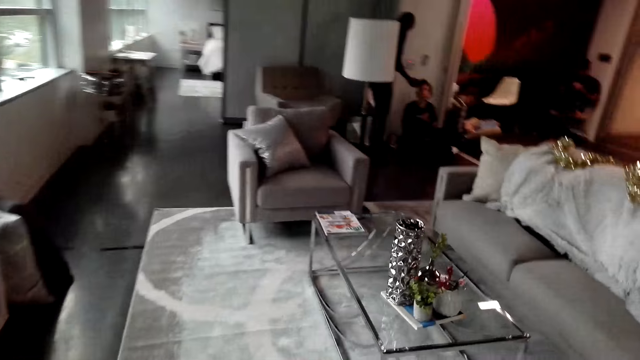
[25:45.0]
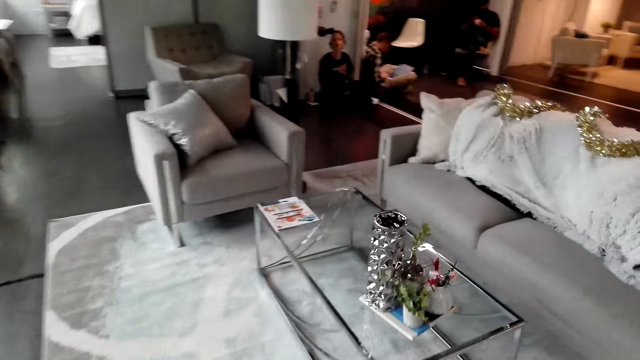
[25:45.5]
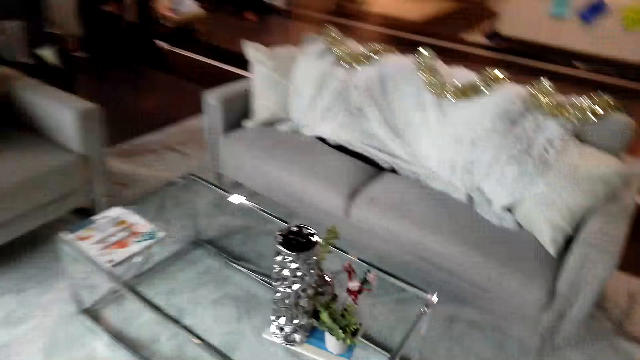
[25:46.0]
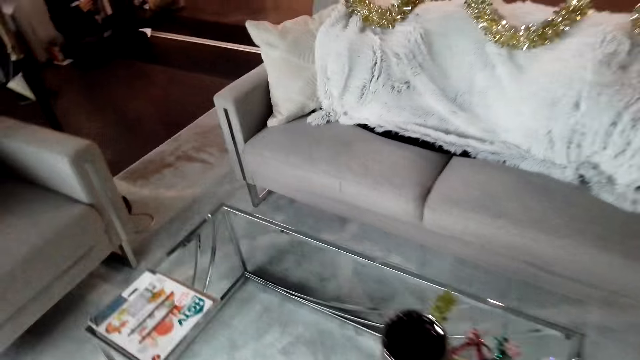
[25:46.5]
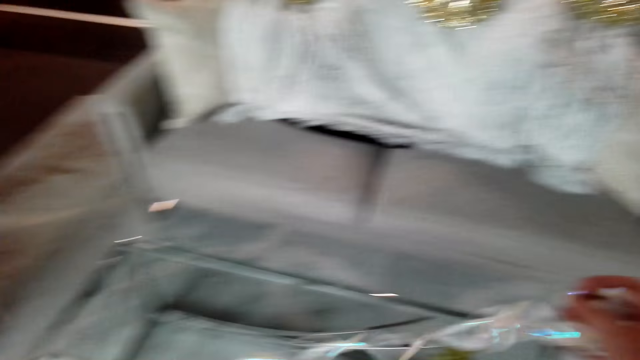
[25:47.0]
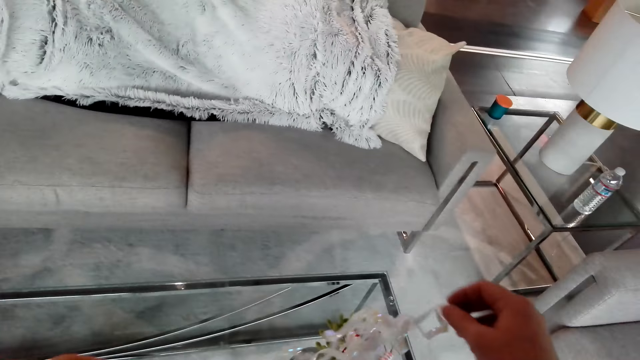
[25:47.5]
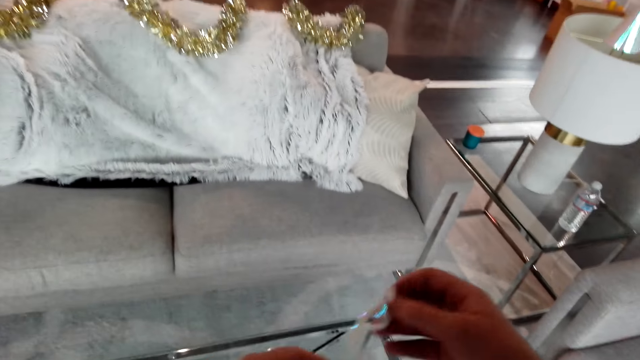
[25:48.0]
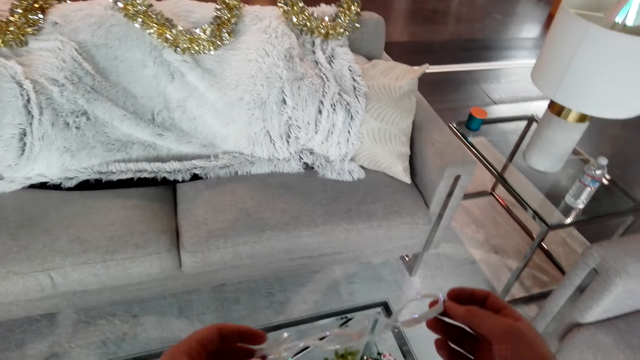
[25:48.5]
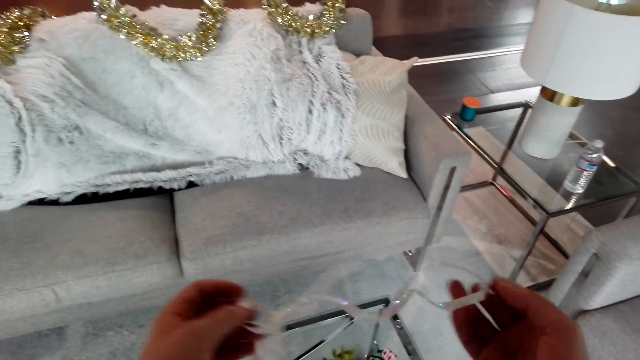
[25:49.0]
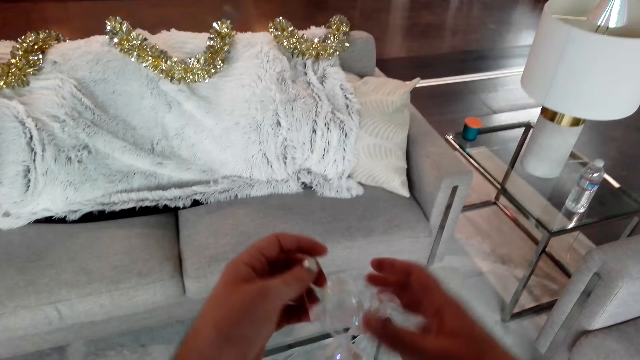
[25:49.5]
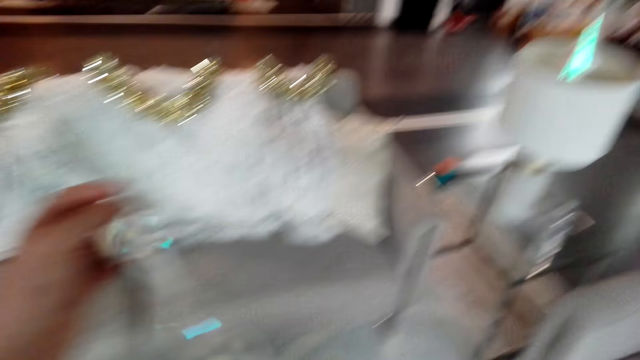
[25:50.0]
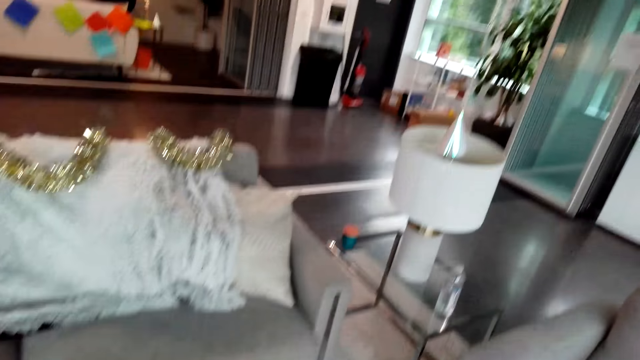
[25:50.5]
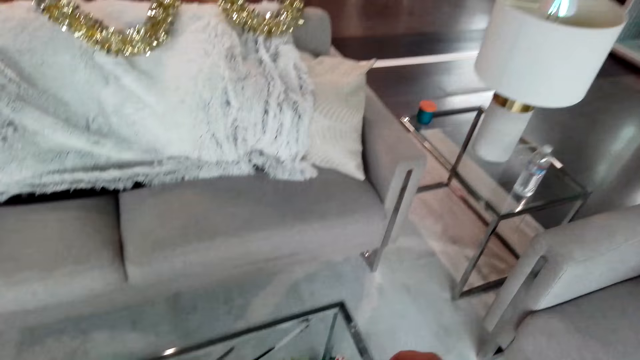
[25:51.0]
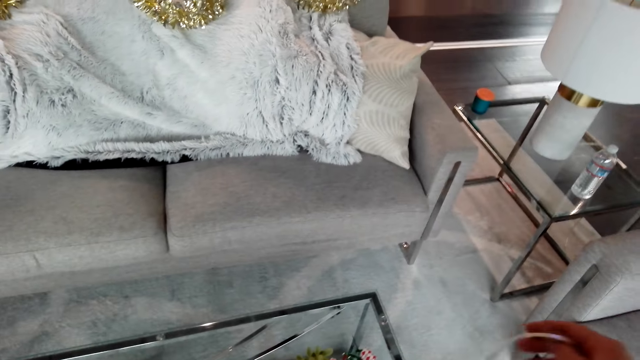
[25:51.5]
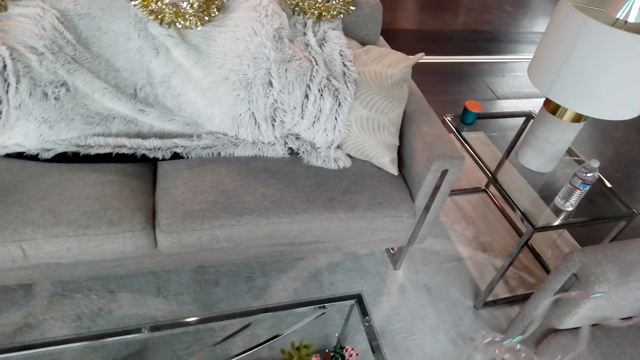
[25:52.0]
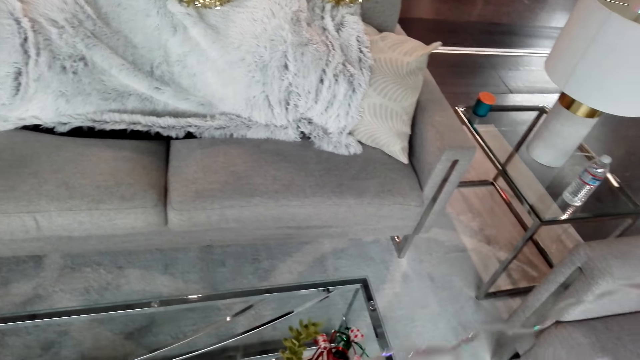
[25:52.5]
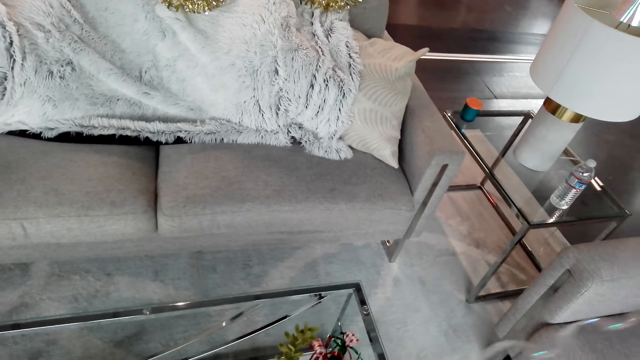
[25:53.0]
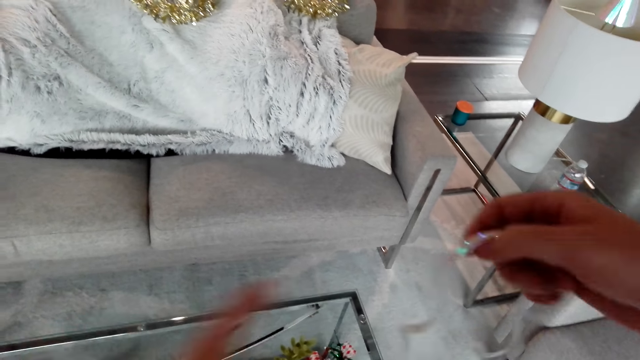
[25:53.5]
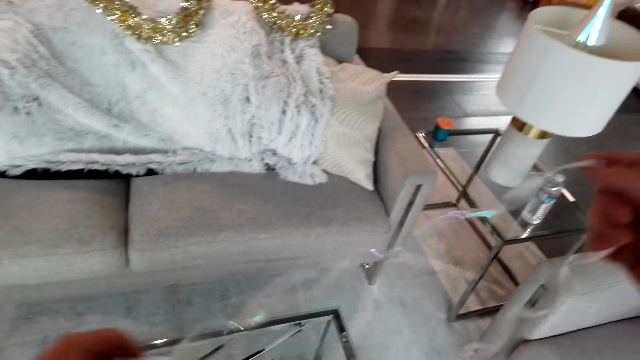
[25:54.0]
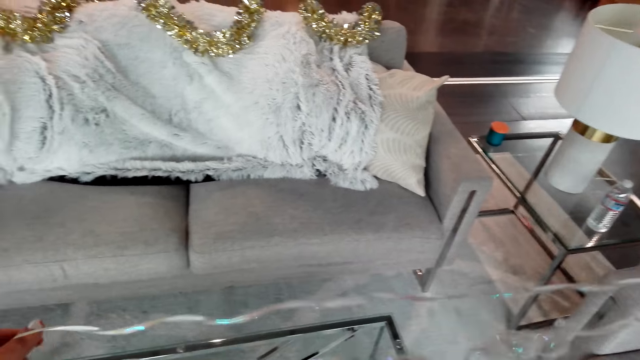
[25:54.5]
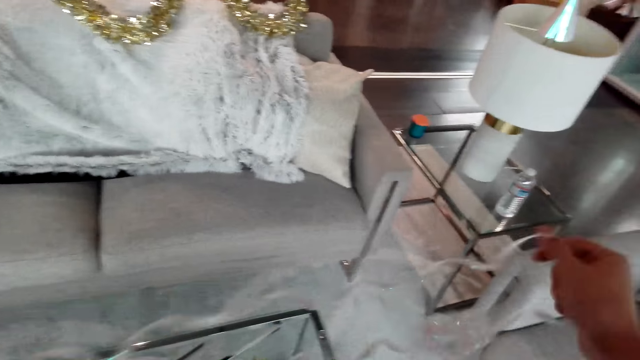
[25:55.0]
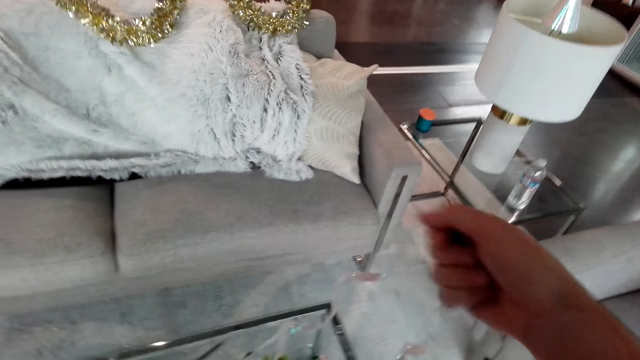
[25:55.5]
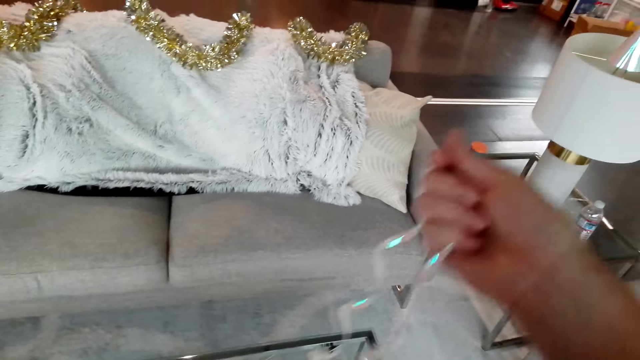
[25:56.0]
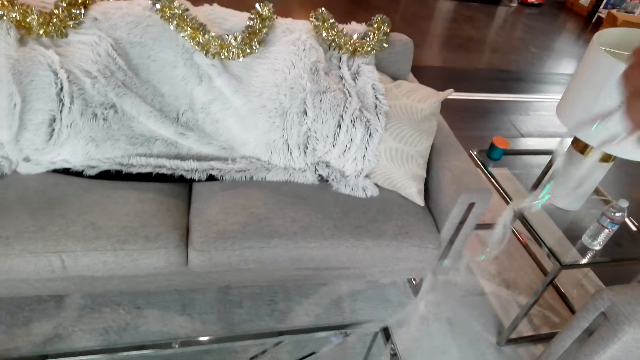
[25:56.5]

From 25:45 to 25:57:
The camera wearer puts the ribbon on the table. They put the garland on the vase and straighten the garland.

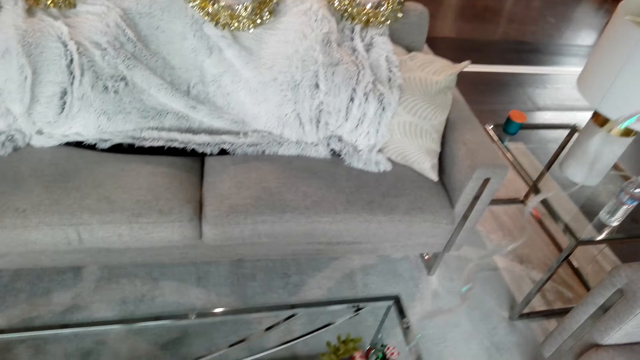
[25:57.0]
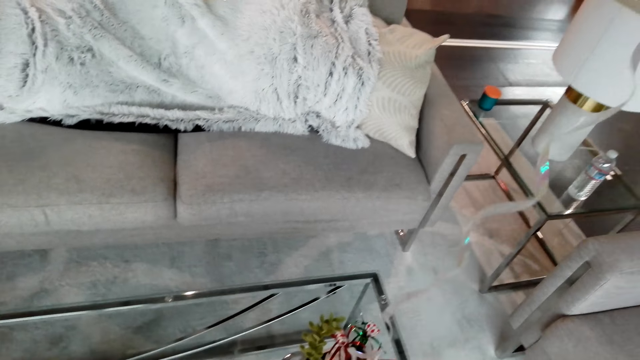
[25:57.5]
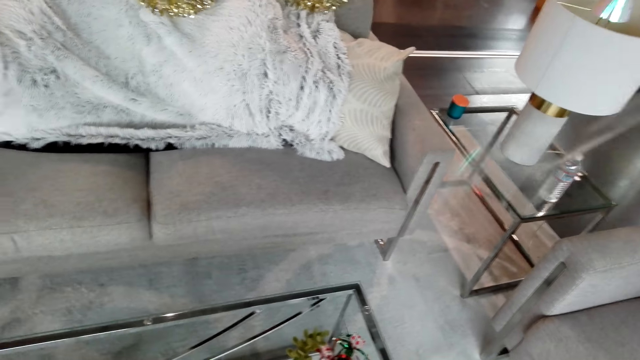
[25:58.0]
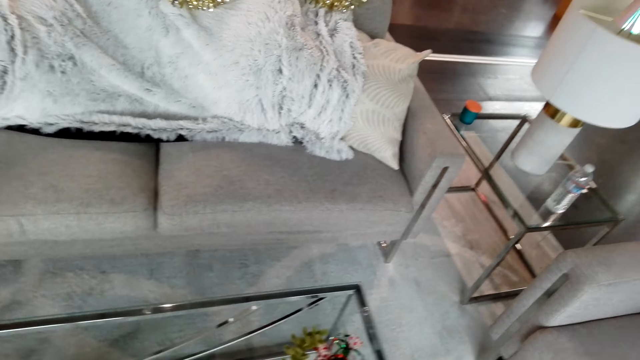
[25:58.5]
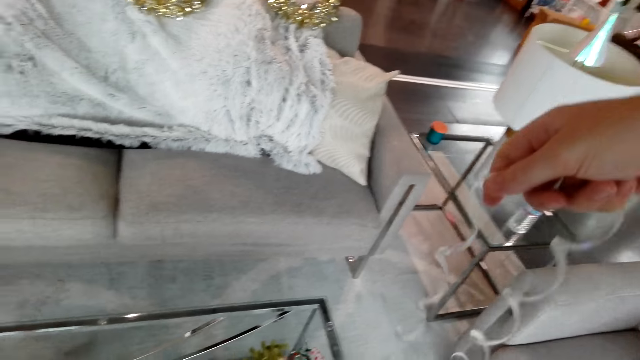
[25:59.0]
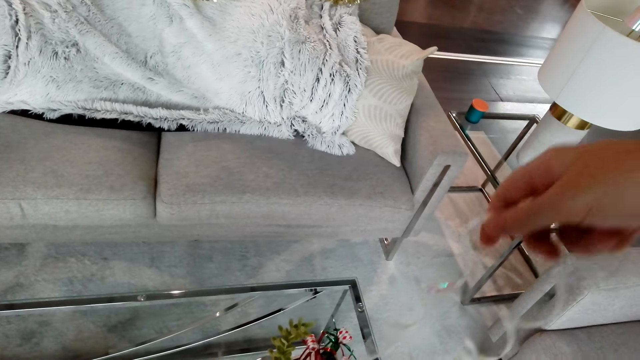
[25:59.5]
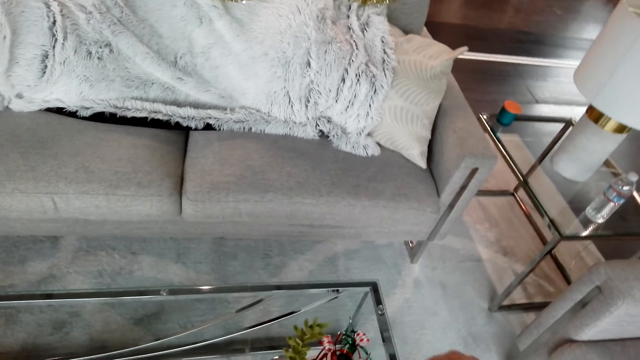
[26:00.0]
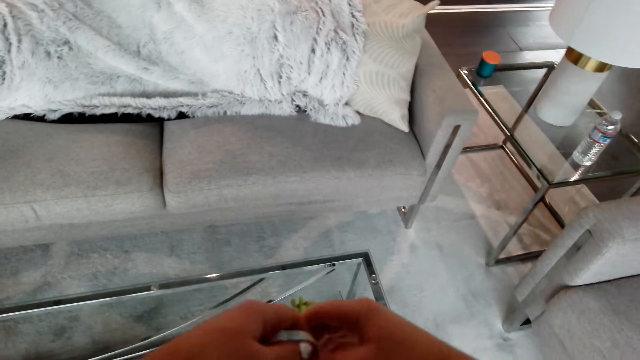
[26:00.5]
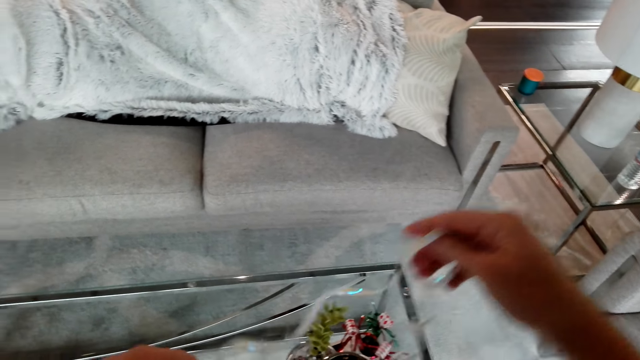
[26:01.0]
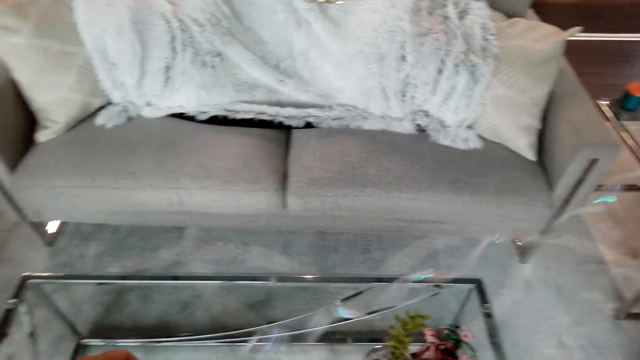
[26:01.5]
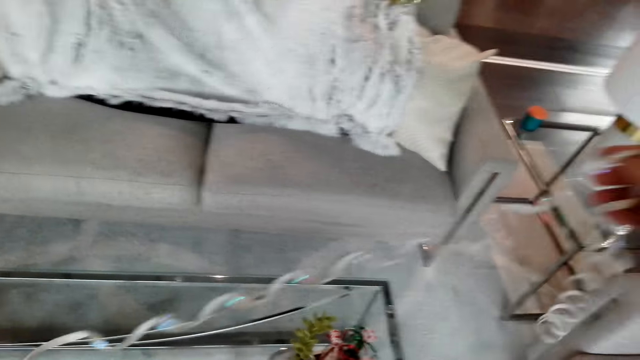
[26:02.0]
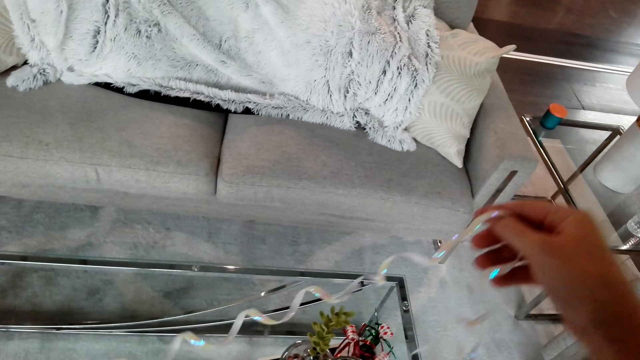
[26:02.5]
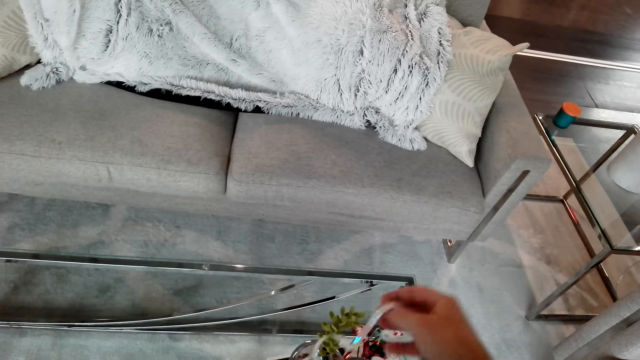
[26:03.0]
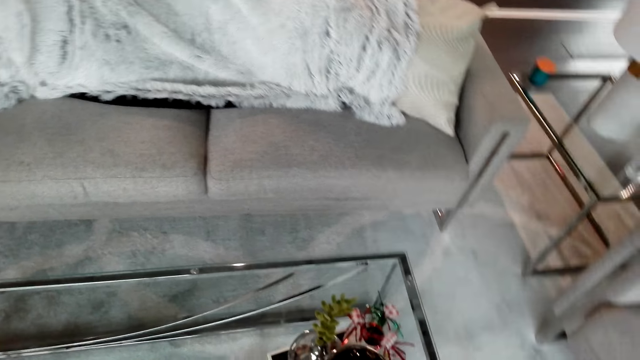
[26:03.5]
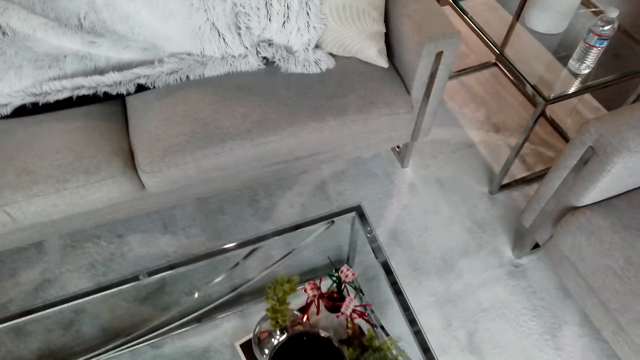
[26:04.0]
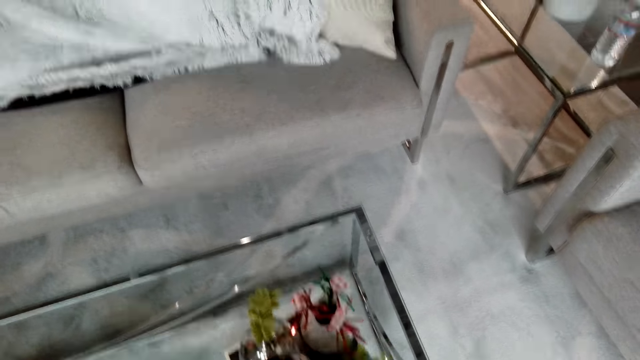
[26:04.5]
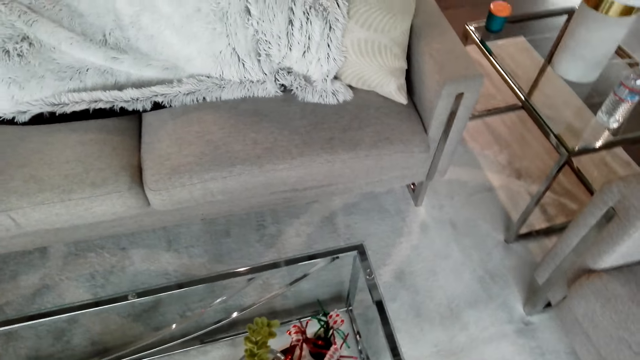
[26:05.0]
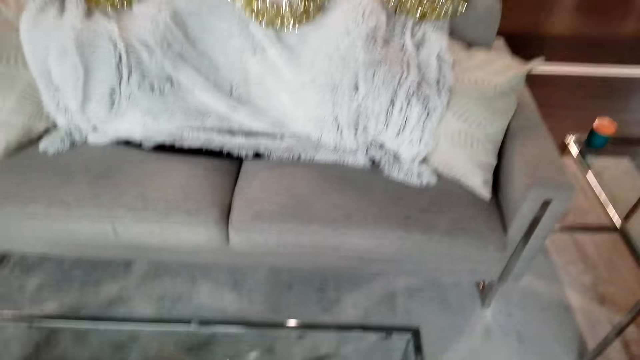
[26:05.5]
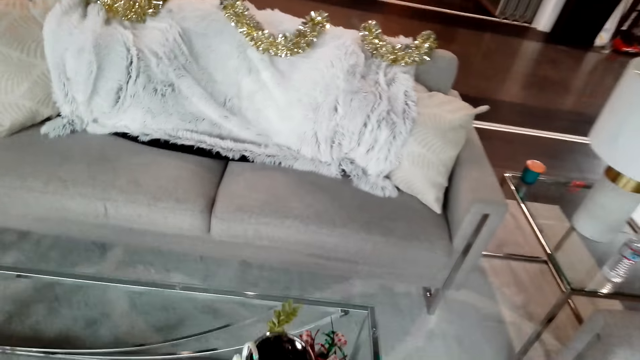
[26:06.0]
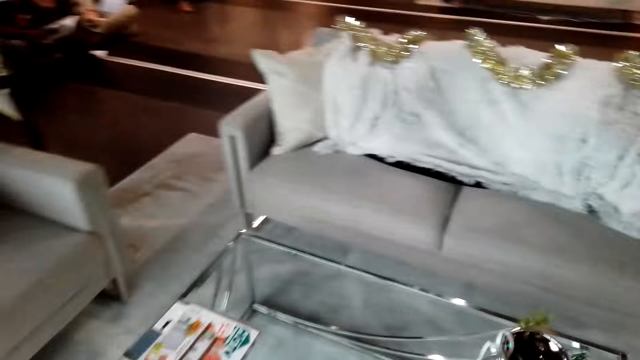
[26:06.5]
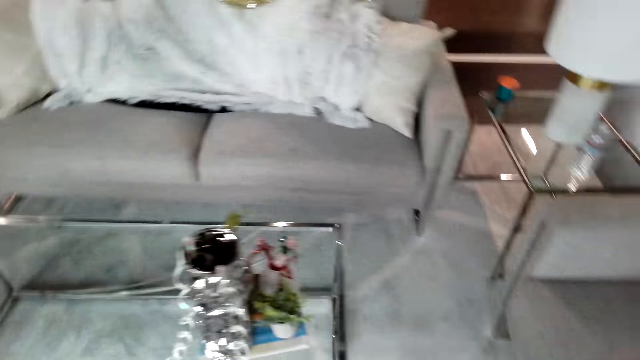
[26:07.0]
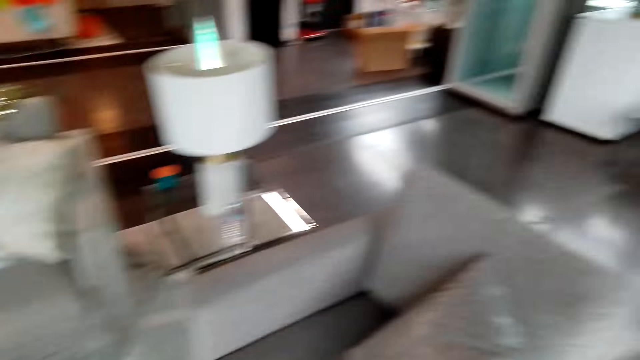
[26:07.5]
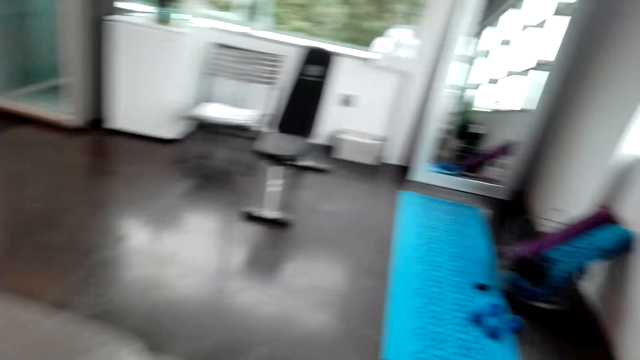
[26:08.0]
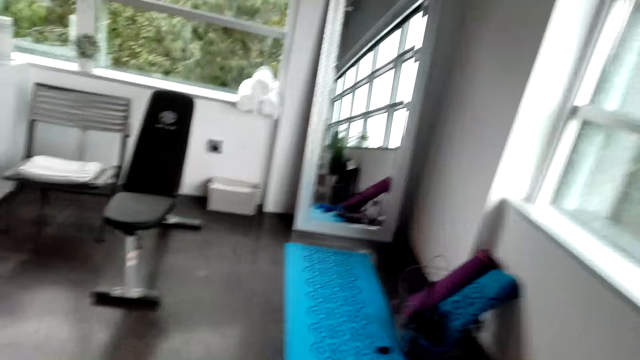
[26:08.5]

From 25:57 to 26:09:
The camera wearer walks around.
